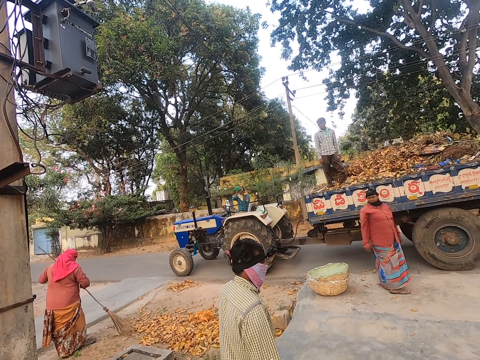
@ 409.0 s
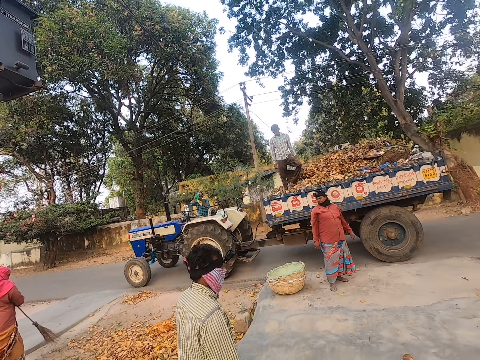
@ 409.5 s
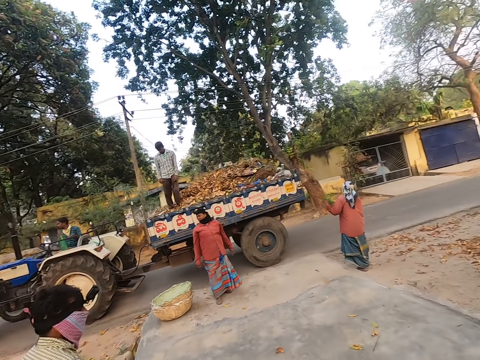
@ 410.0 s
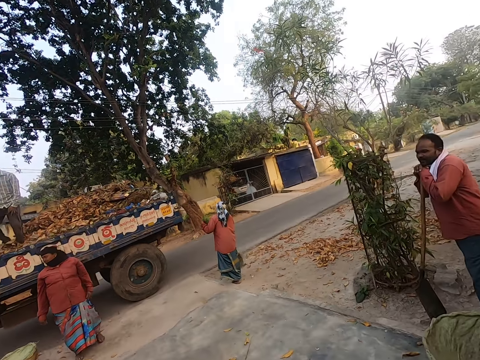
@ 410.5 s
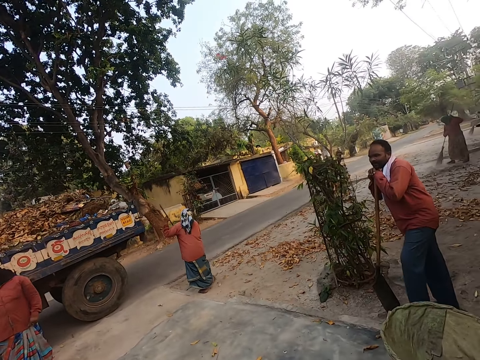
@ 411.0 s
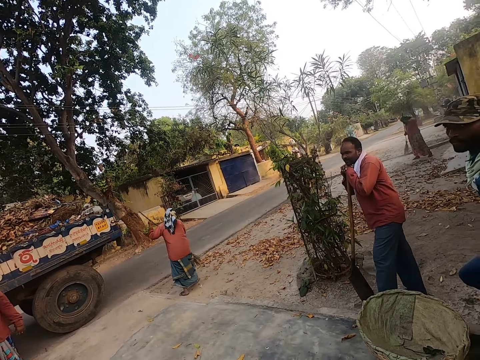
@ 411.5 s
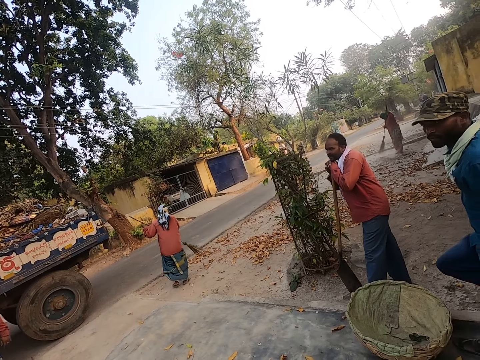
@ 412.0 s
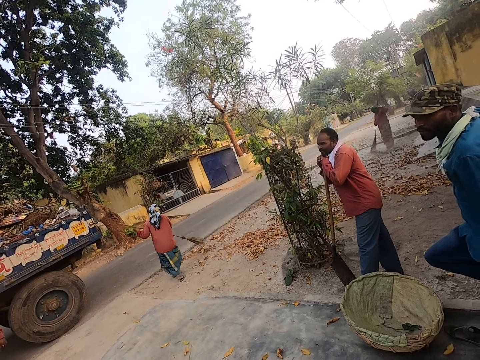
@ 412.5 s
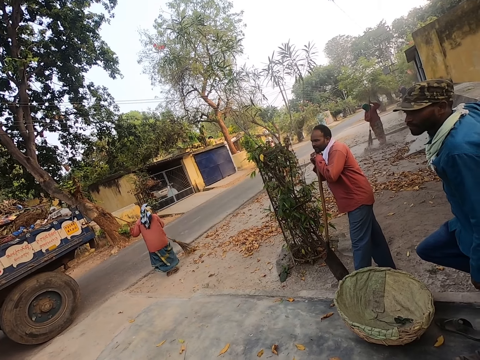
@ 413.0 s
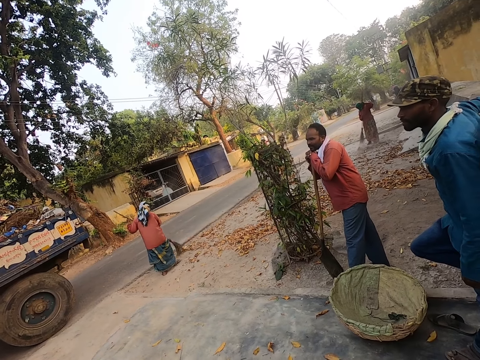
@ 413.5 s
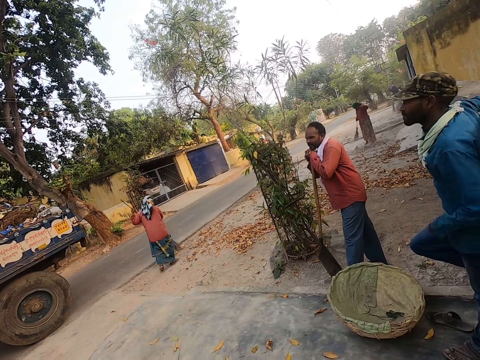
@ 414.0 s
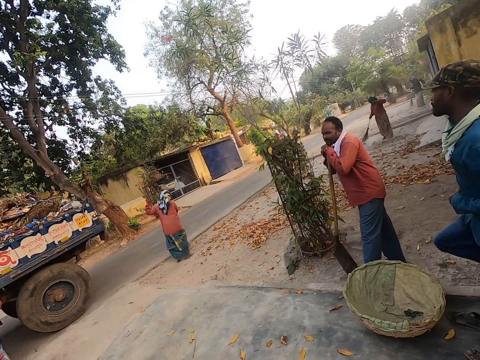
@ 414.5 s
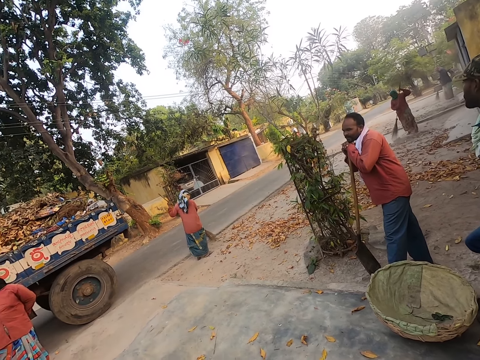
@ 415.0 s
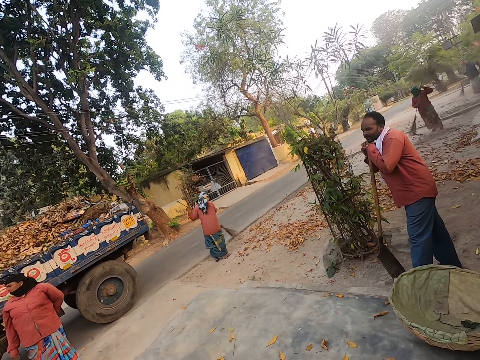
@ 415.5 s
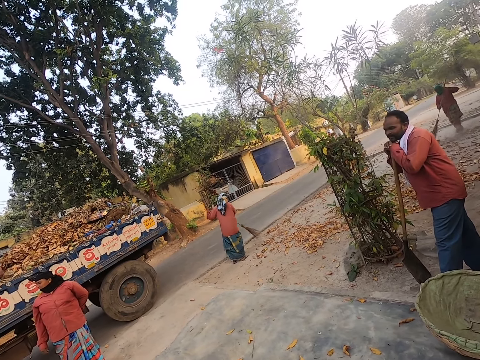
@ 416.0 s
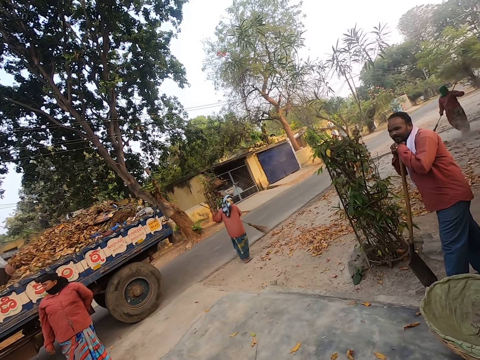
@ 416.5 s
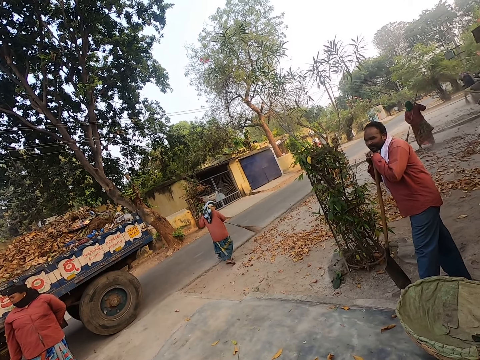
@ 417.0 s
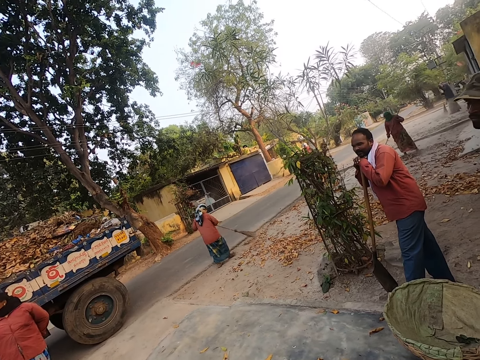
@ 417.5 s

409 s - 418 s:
A woman sweeps the floor using a broom. Another woman sweeps the floor using a broom.

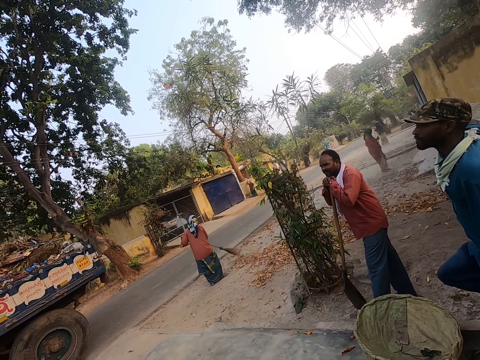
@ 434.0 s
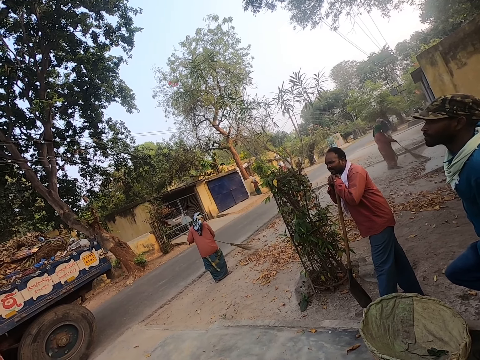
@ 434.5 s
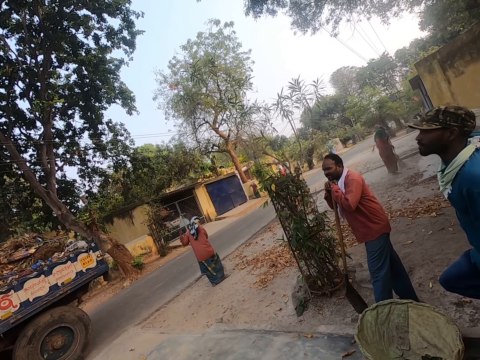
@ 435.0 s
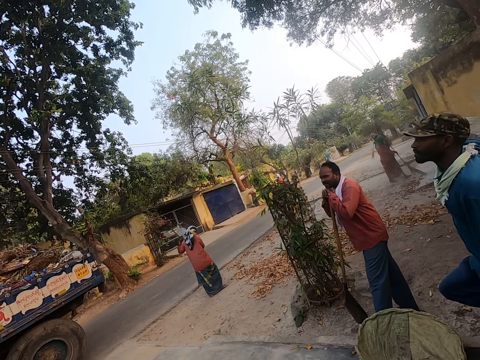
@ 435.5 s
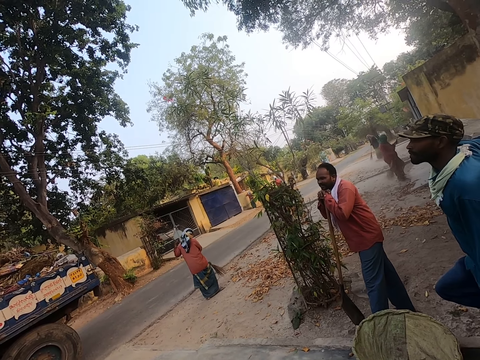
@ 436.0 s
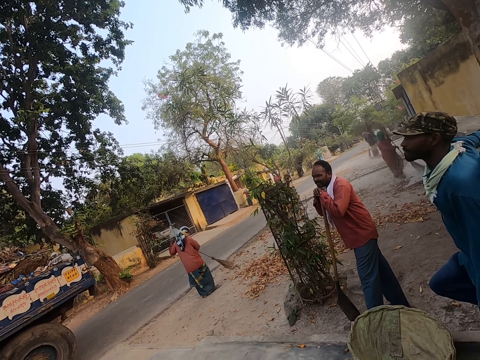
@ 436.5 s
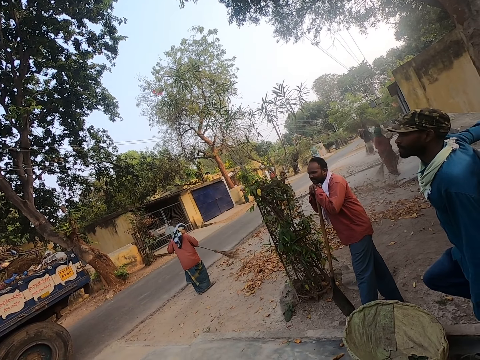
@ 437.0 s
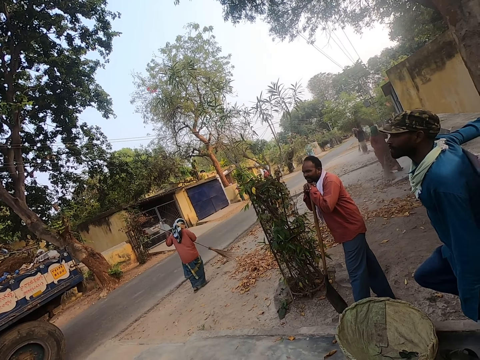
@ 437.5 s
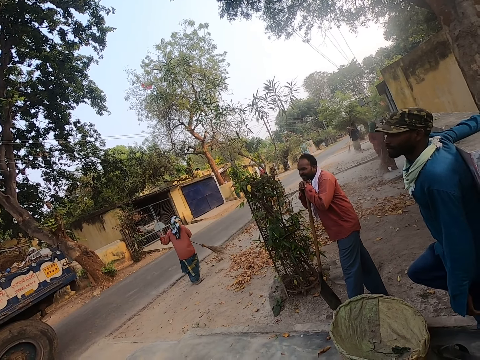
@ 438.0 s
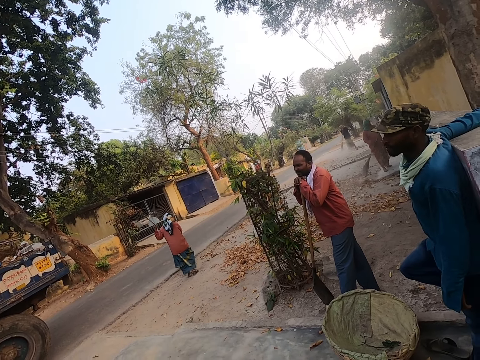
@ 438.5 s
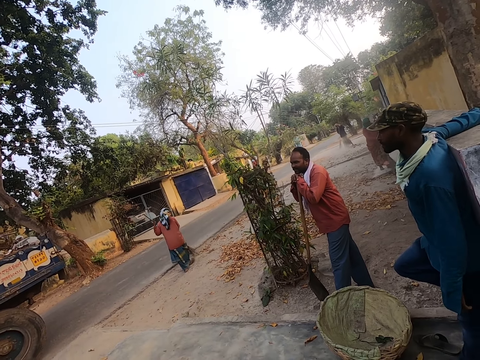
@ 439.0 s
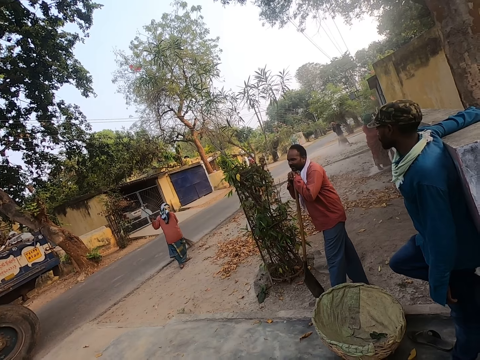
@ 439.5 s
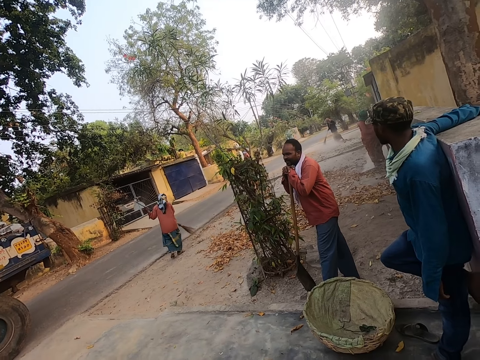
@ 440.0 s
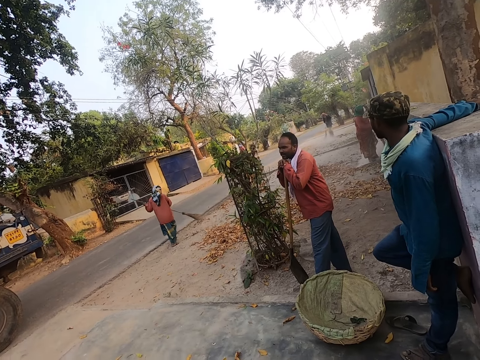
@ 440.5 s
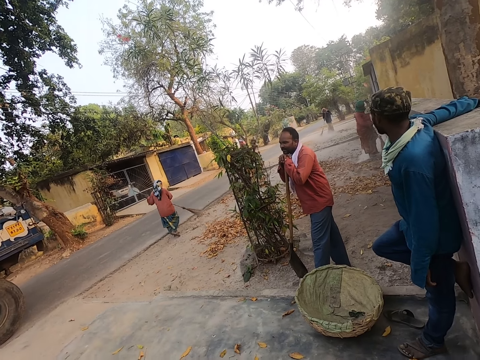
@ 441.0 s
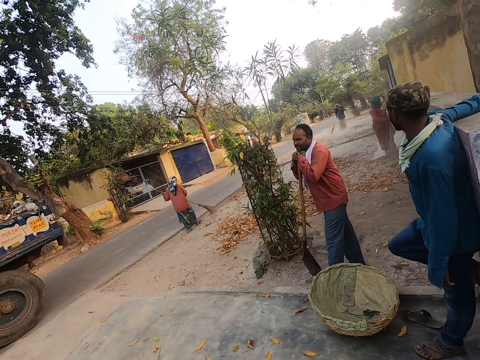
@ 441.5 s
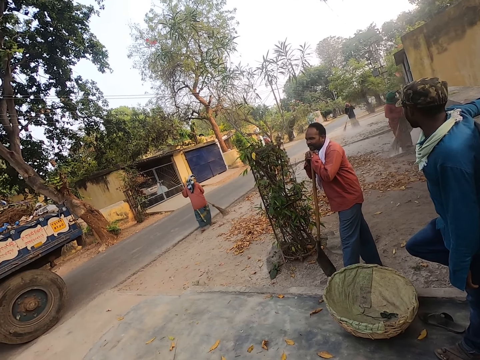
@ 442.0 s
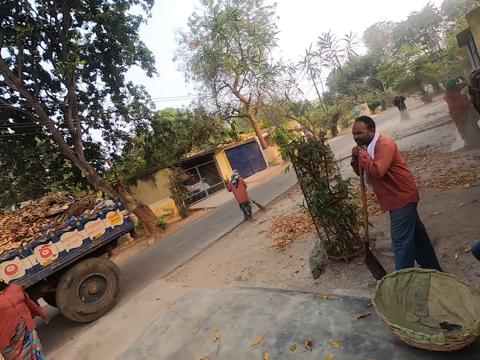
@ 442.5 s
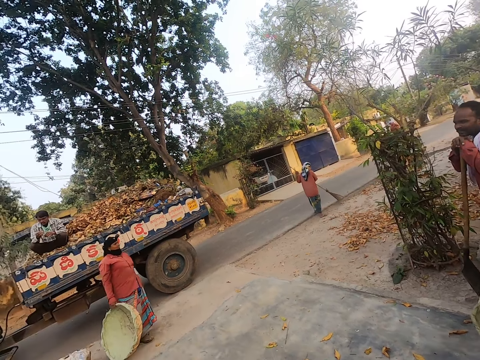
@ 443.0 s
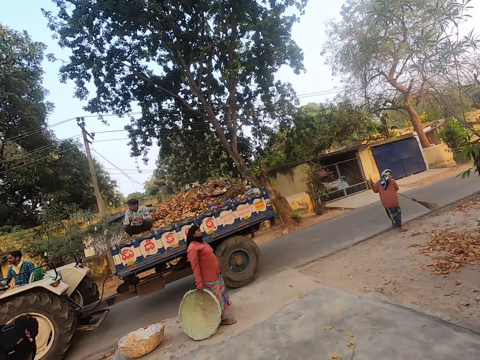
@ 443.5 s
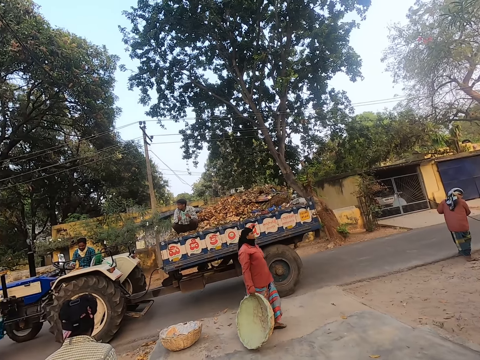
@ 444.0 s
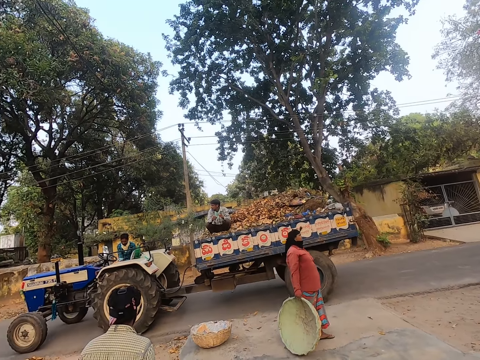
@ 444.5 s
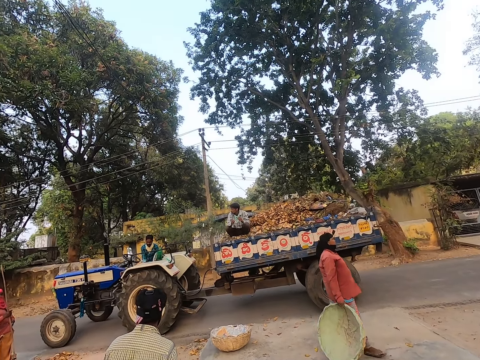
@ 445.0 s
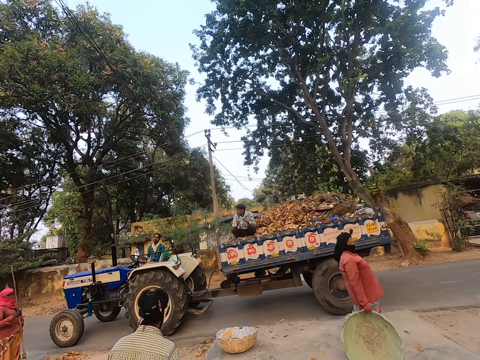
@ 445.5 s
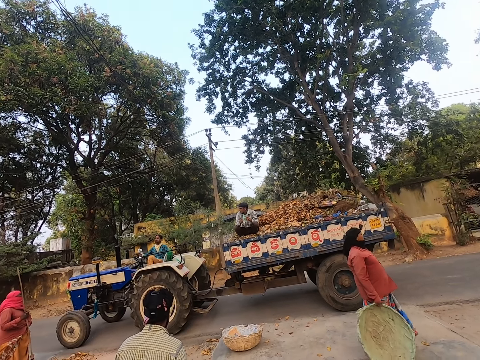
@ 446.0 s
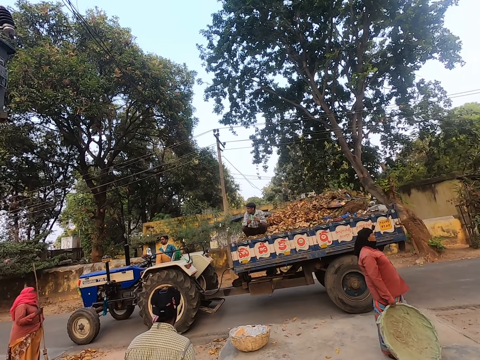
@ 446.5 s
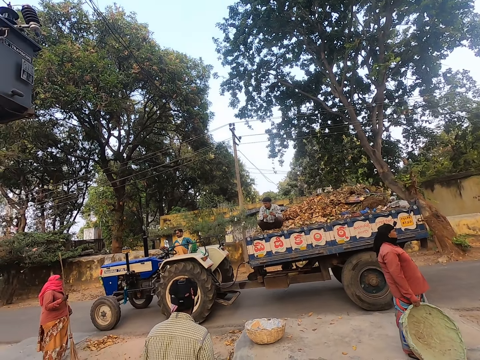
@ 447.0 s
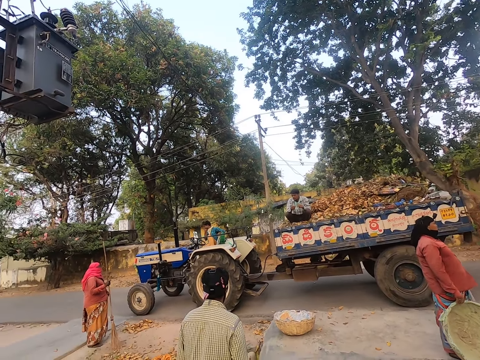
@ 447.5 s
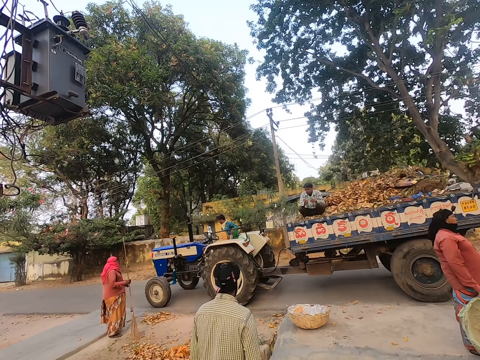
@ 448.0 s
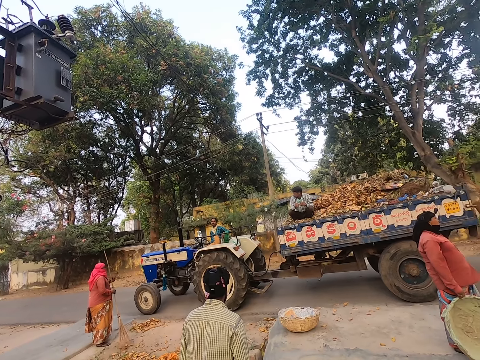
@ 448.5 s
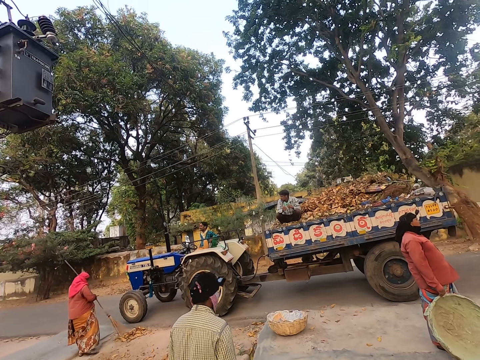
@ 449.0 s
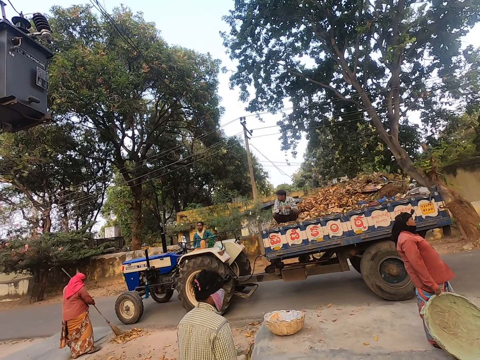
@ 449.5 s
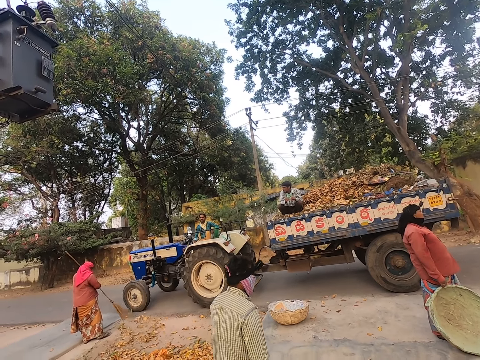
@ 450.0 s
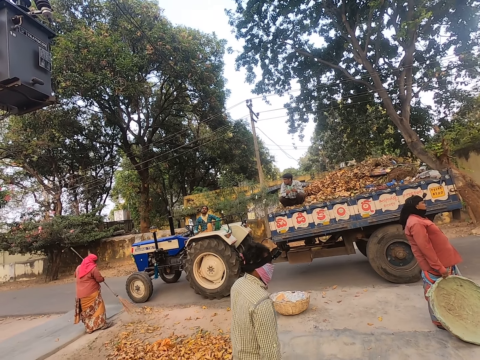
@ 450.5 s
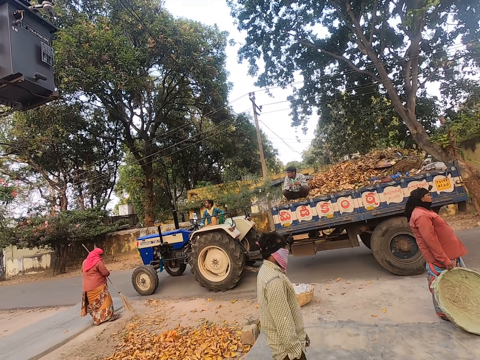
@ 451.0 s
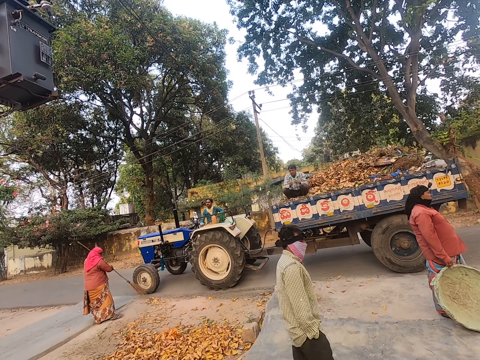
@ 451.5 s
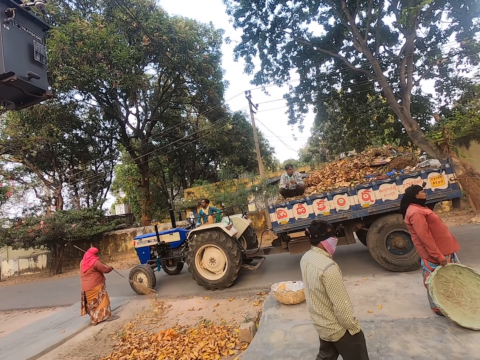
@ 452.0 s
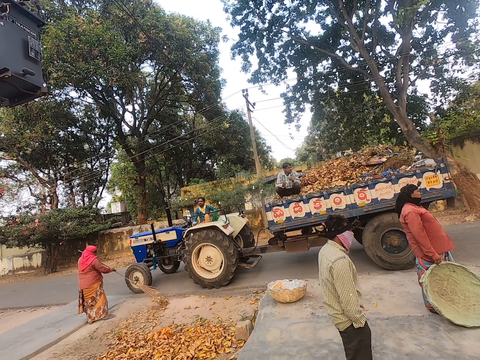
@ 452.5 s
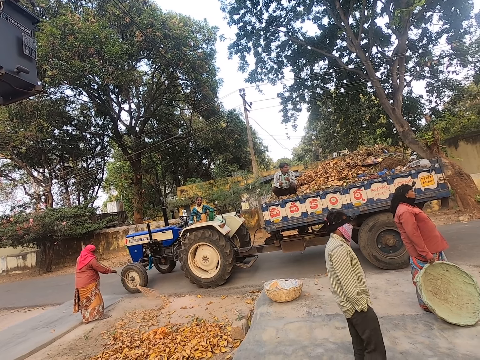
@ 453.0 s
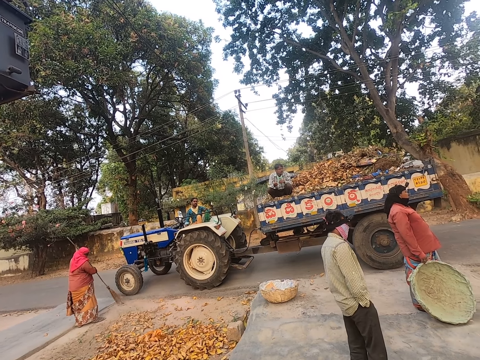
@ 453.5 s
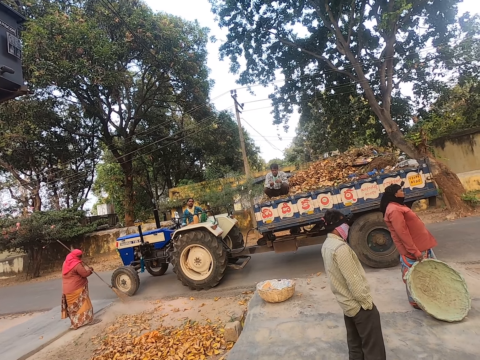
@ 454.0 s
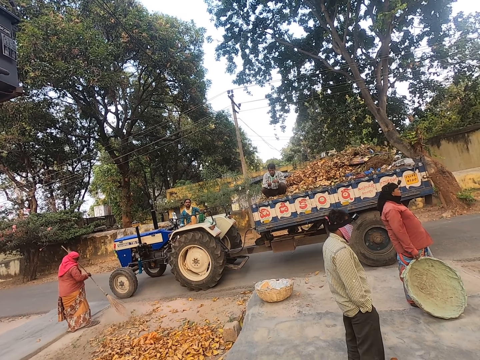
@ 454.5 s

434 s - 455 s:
A woman sweeps the floor with a broom. A man sweeps the floor with a broom. Another woman sweeps the floor using a broom.
